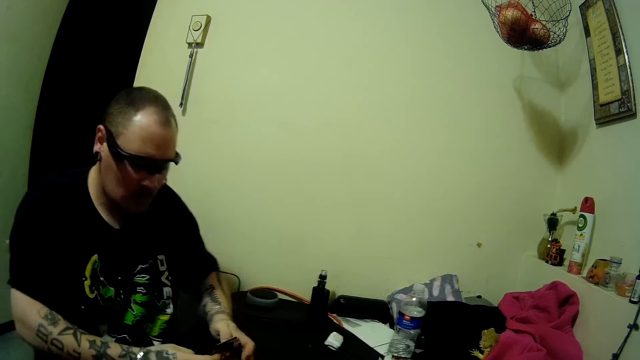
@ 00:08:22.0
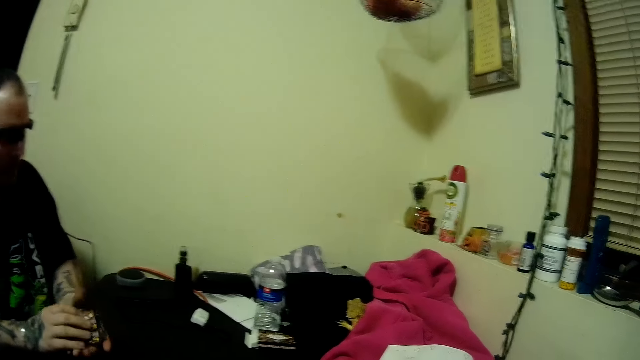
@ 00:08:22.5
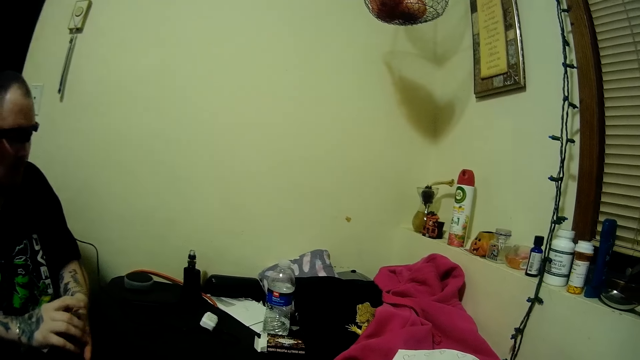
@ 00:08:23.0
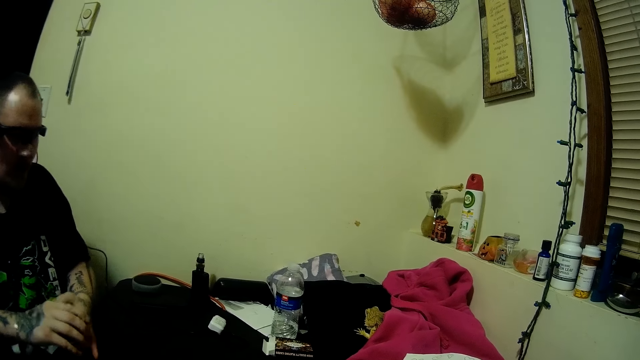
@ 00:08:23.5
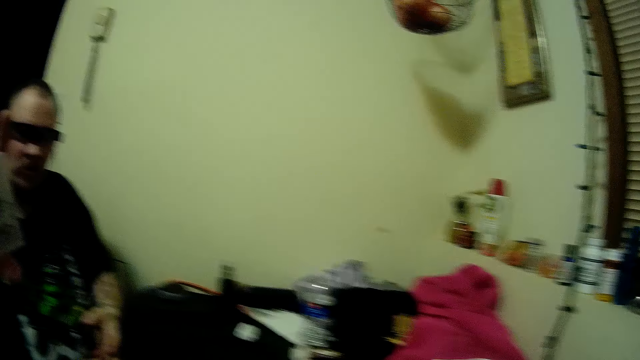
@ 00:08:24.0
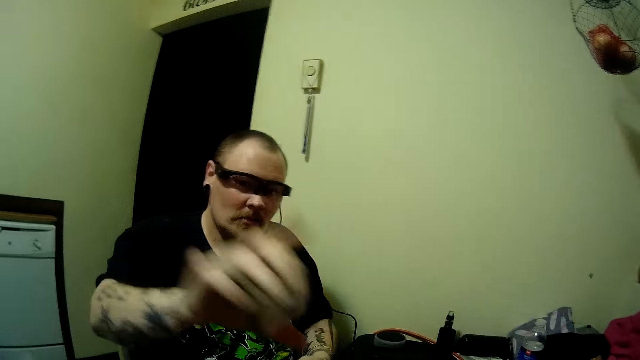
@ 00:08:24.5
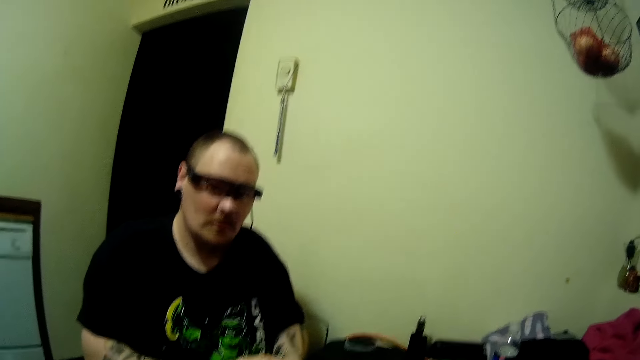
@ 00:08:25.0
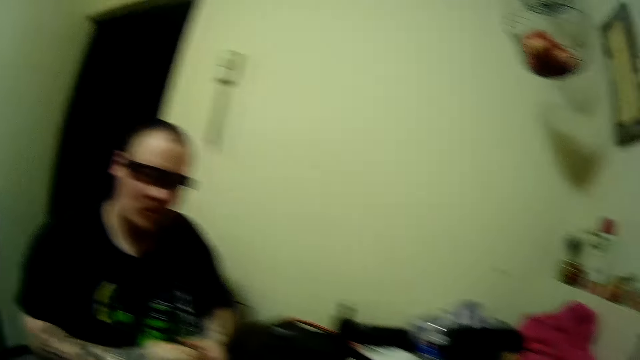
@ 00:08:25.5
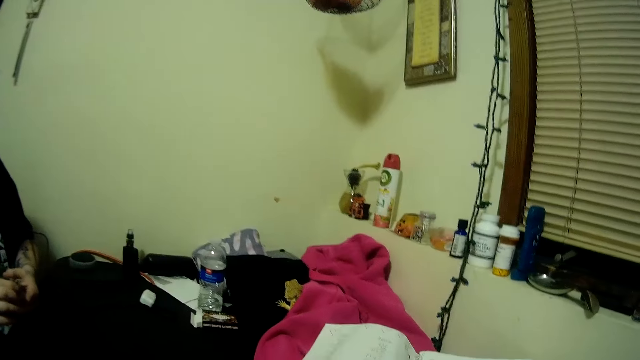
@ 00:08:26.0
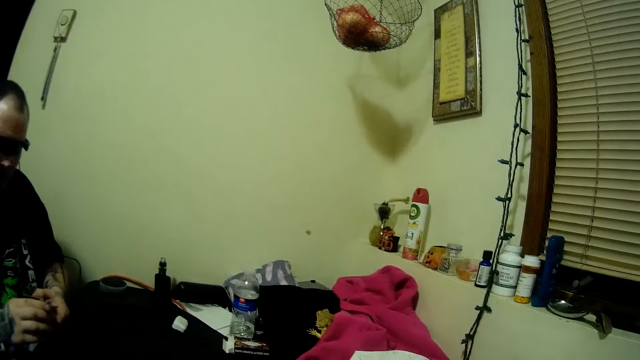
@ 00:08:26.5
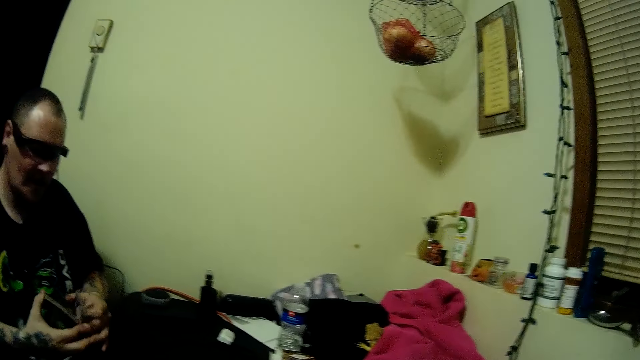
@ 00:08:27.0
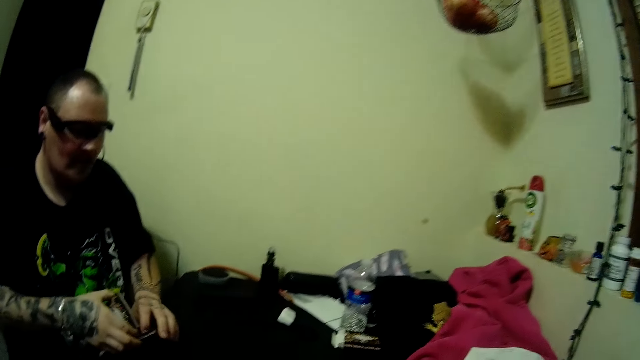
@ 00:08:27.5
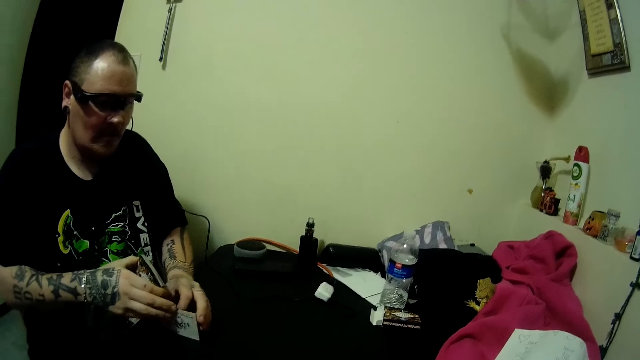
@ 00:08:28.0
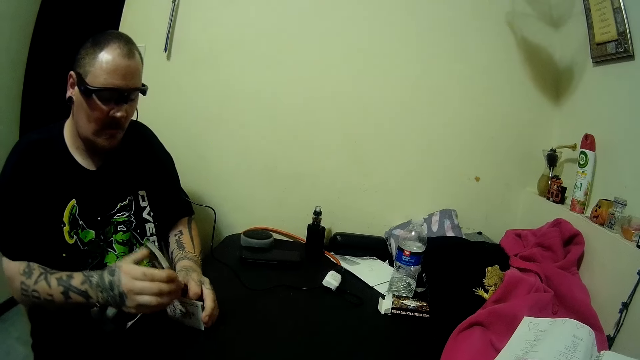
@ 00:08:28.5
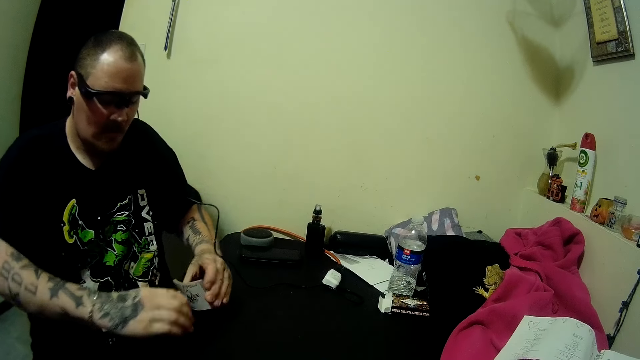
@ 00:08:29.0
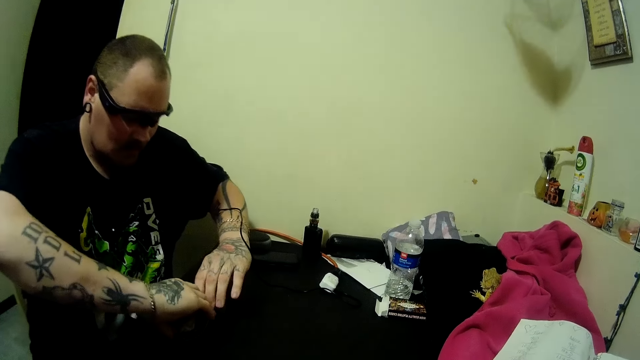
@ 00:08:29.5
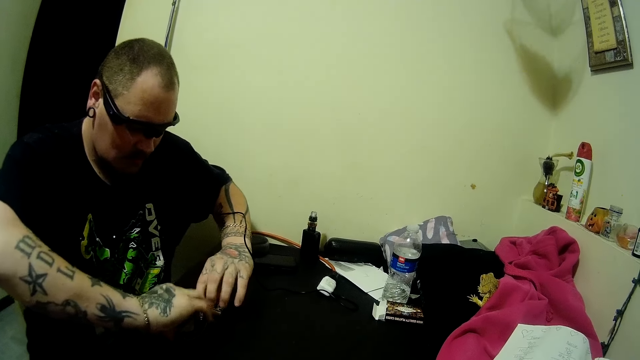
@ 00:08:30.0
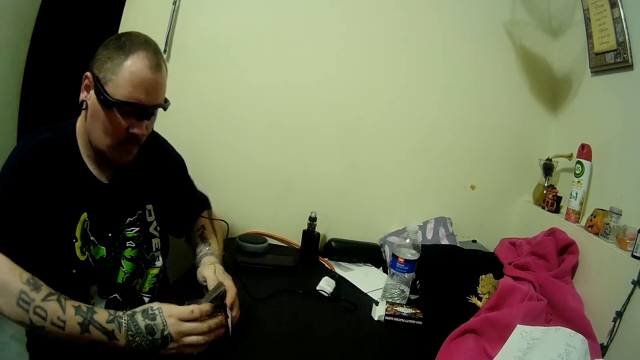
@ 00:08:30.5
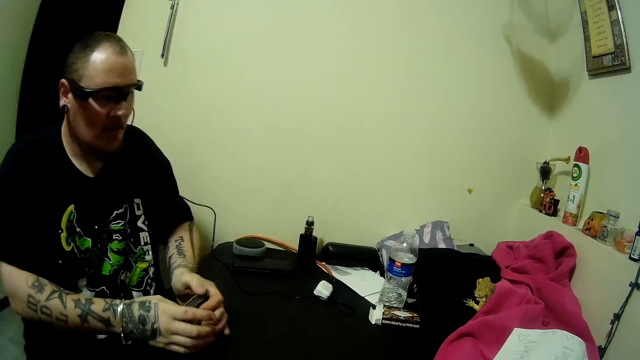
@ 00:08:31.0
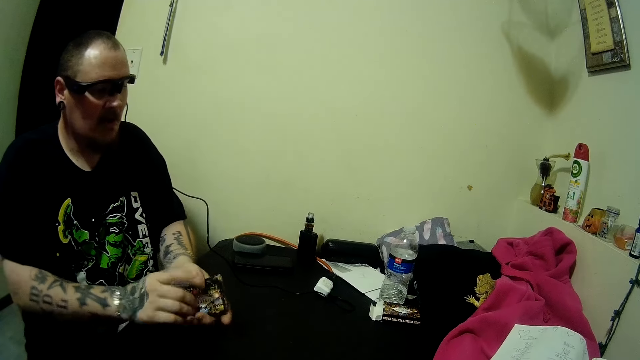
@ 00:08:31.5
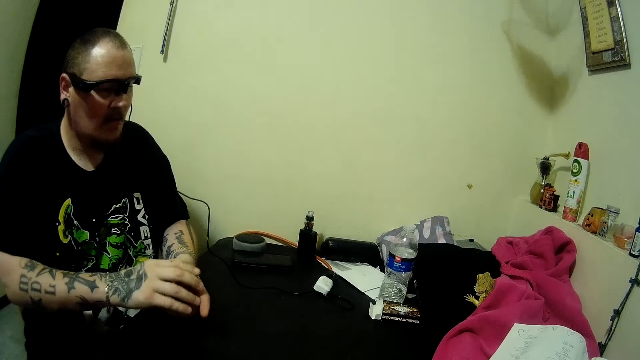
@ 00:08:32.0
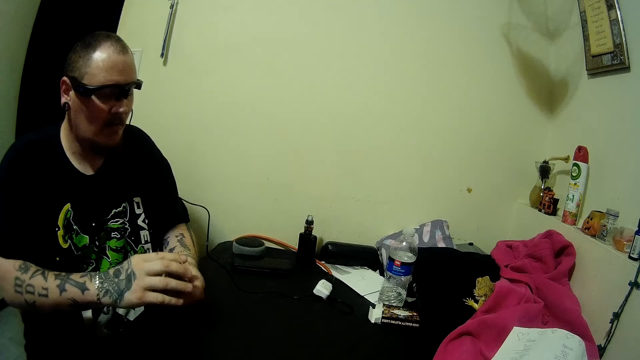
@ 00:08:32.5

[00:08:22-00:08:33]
The man points the card at the camera wearer. The man raises up his hand. The man shuffles the cards in his two hands. The man taps the play cards on the table.

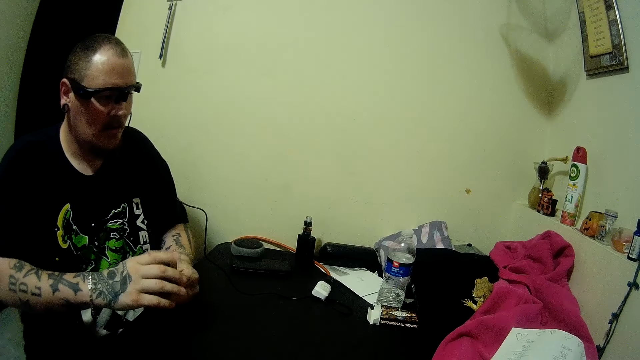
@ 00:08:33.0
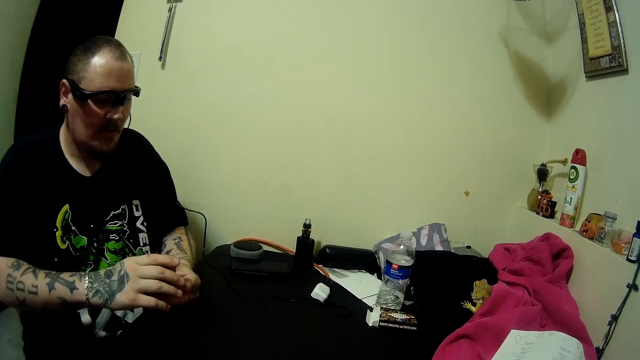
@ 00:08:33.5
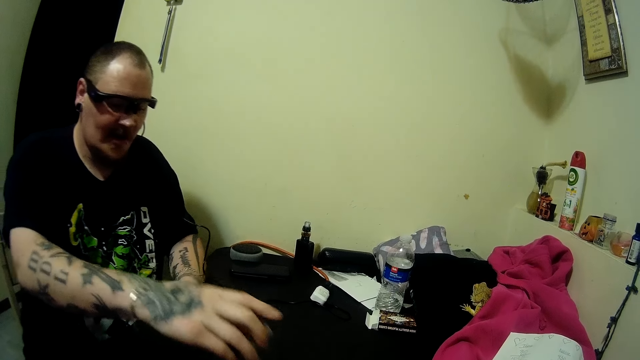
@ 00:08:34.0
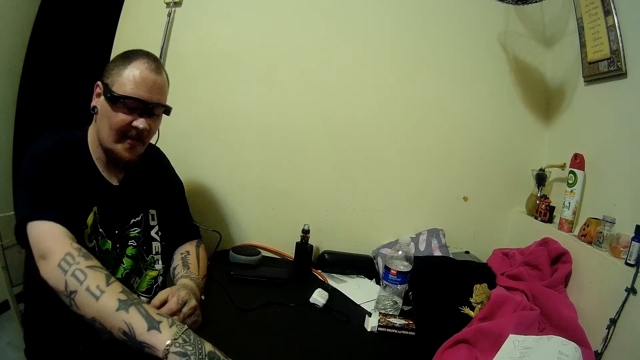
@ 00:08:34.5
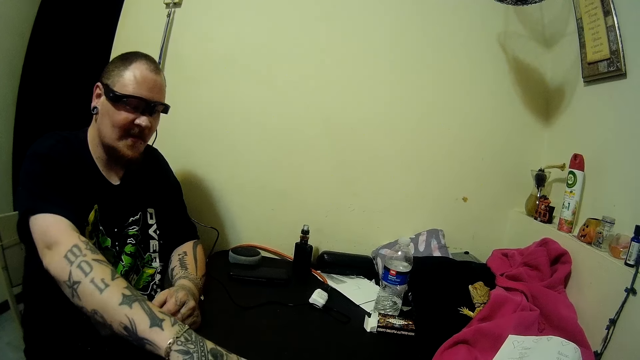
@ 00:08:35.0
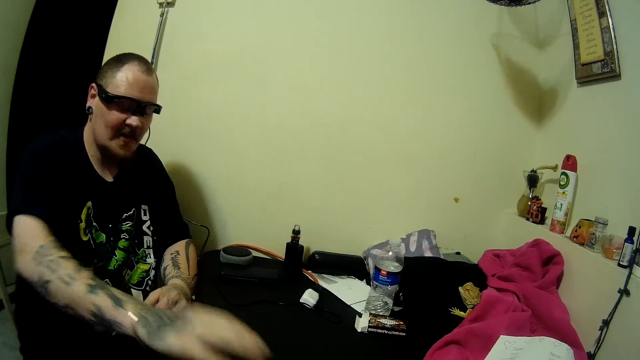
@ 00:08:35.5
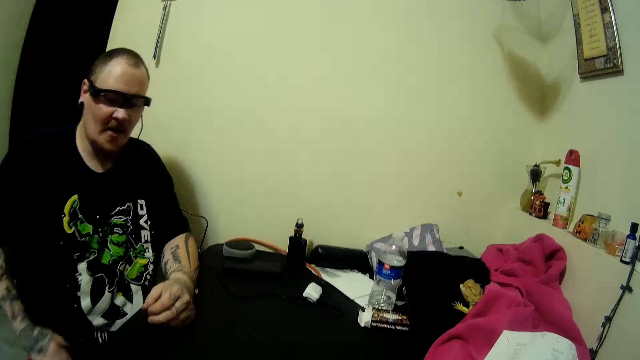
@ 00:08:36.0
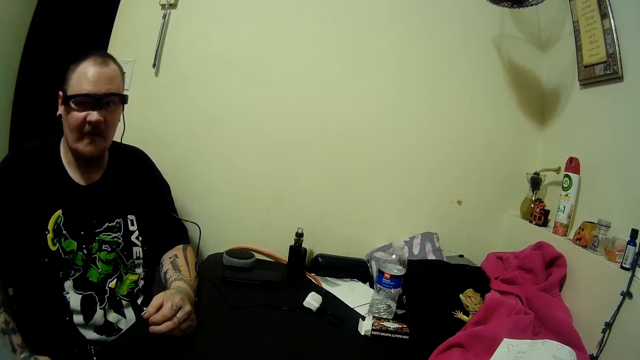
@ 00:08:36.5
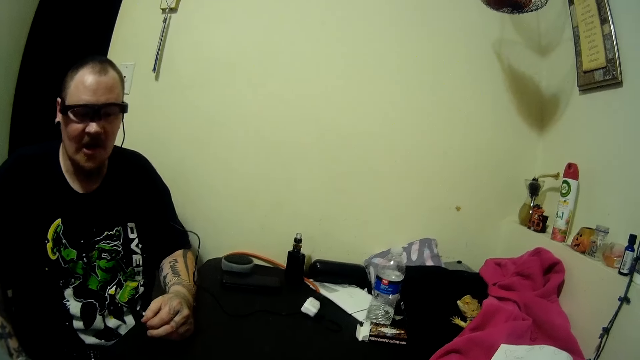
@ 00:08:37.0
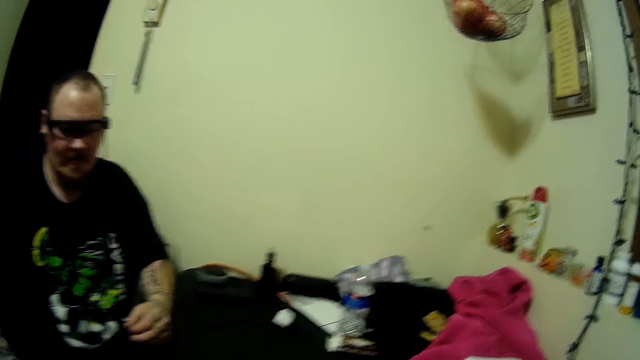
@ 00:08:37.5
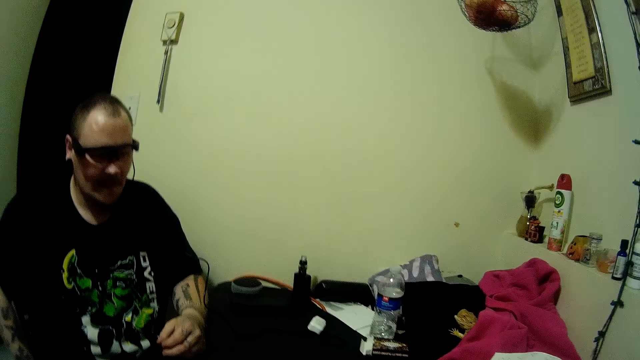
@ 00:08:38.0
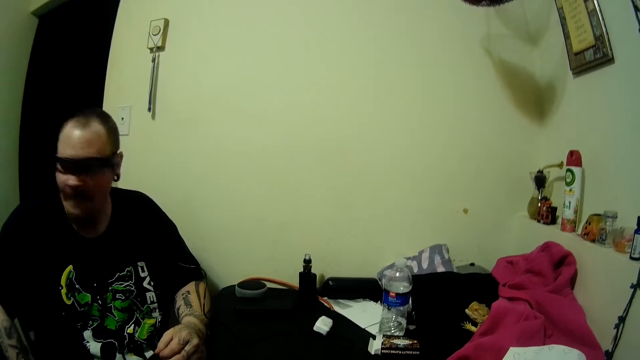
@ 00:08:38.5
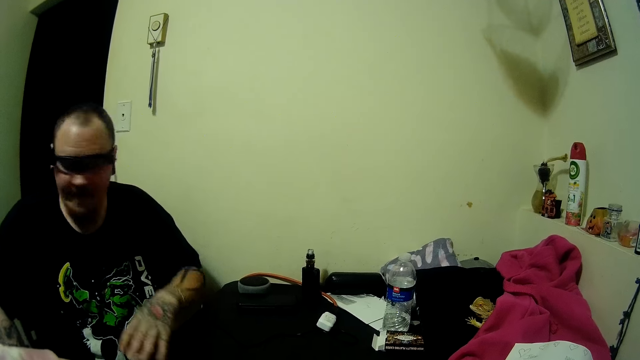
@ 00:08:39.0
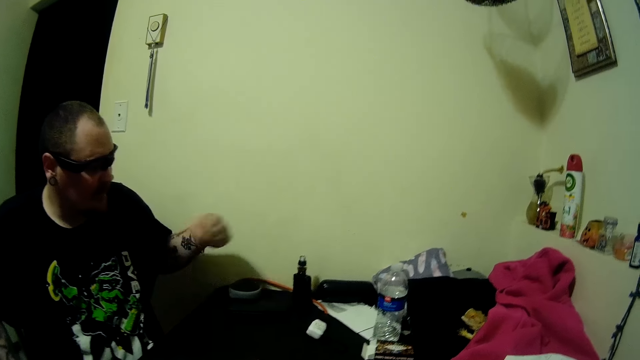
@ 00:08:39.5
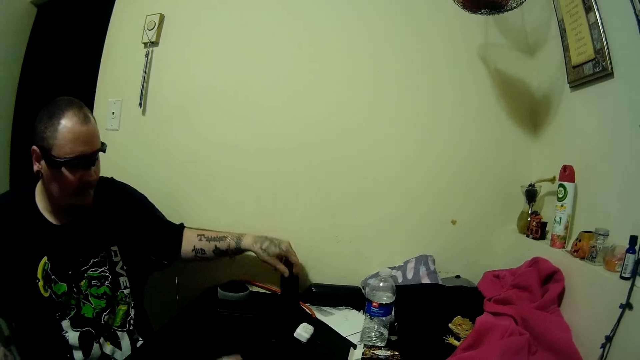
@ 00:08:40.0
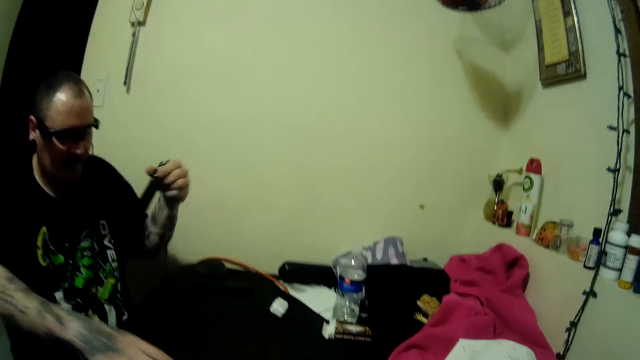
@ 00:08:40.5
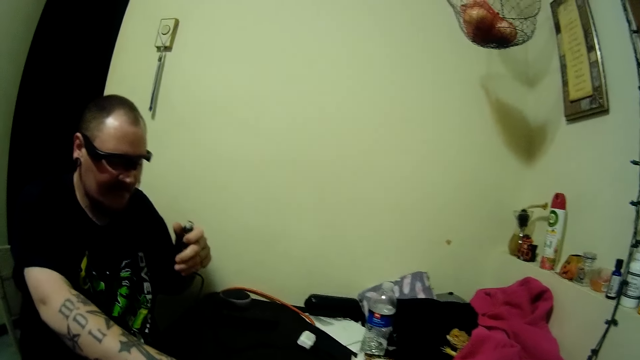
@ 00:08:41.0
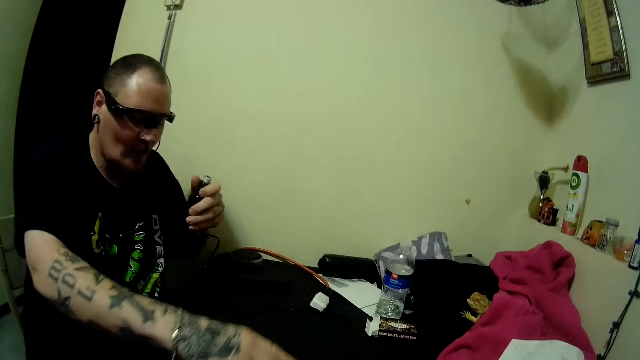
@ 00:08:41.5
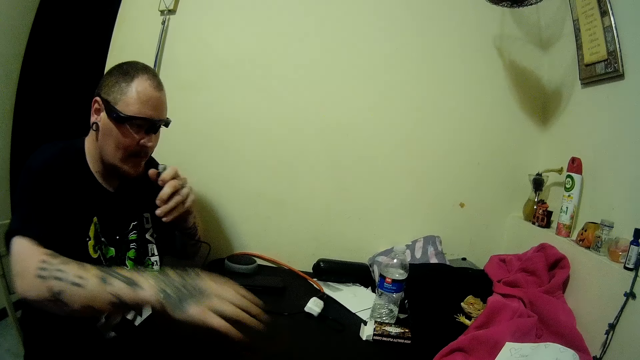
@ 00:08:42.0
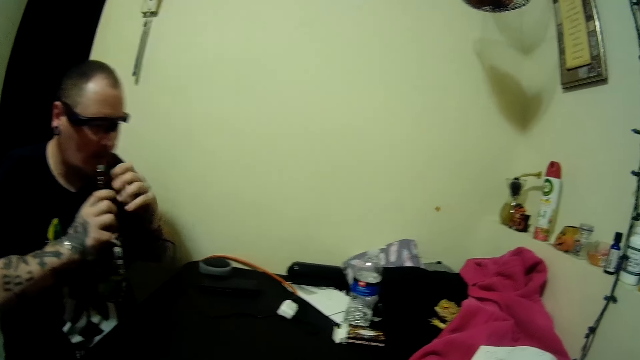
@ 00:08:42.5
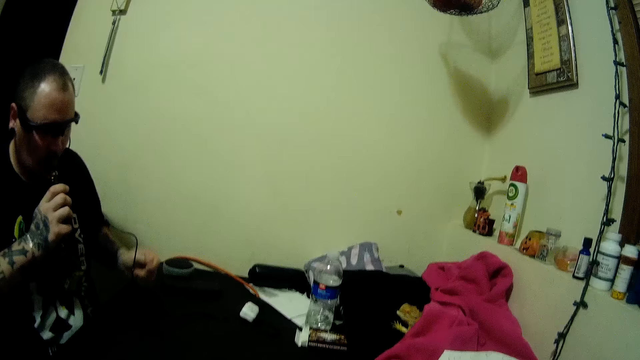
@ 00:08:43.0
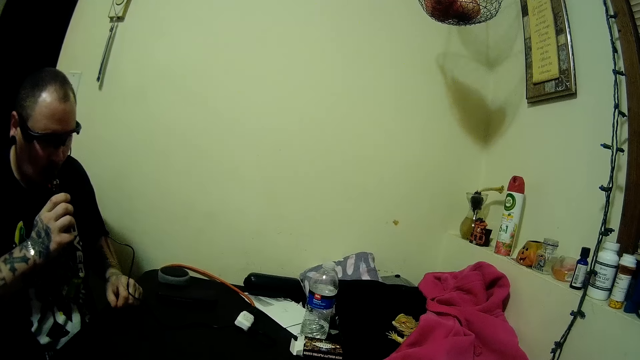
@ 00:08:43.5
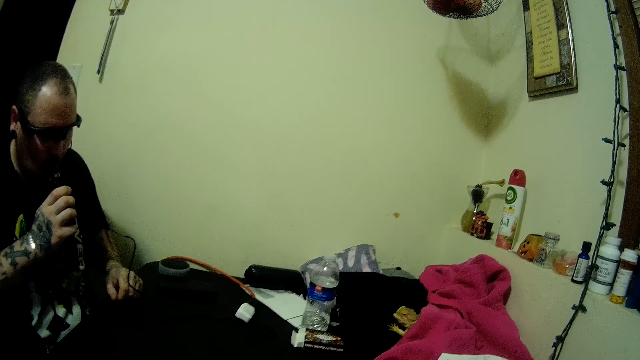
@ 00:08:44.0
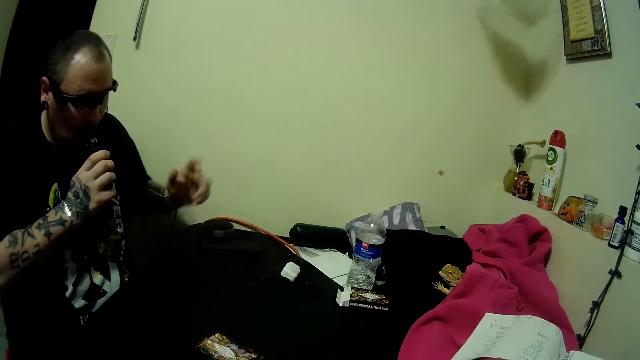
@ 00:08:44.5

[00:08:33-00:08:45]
The man places the cards on the table with his right hand. The man picks up a bottle from the table with his left hand. The man arranges cards on the table with his right hand. The man puts the bottle in his mouth. The man drinks from the bottle. The man places his left hand on the table.
